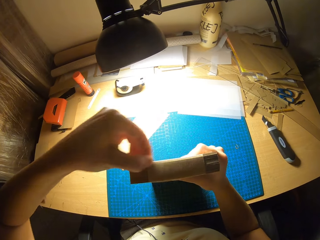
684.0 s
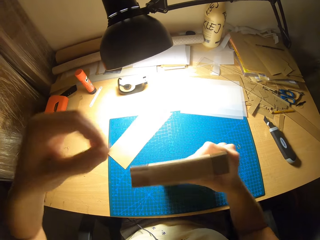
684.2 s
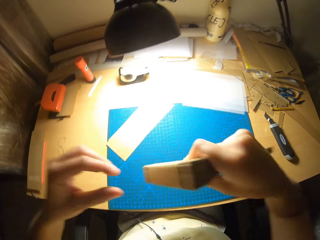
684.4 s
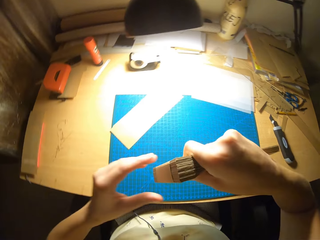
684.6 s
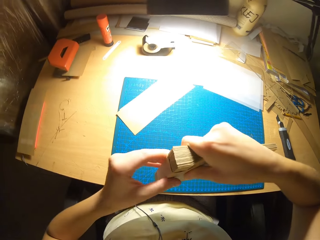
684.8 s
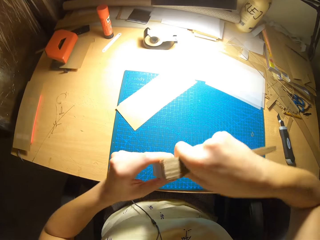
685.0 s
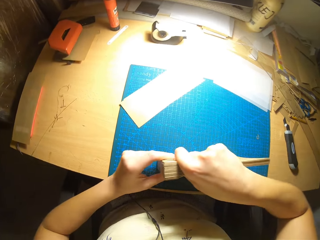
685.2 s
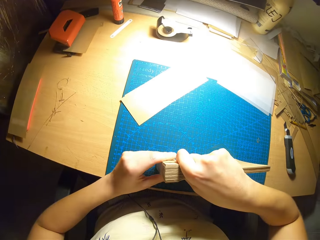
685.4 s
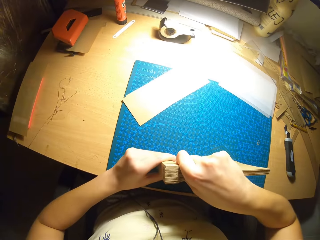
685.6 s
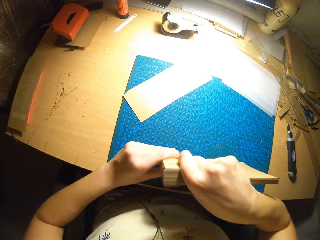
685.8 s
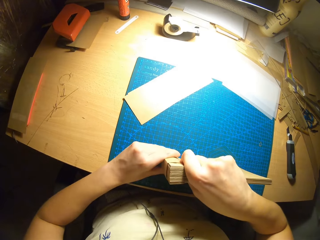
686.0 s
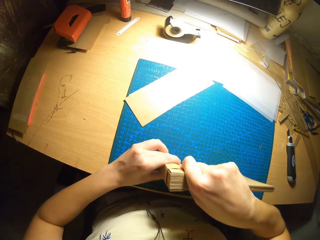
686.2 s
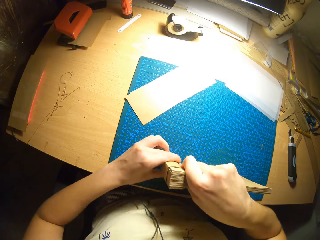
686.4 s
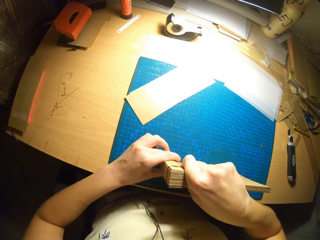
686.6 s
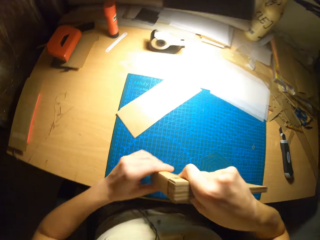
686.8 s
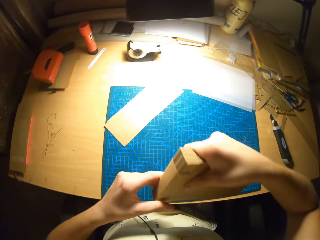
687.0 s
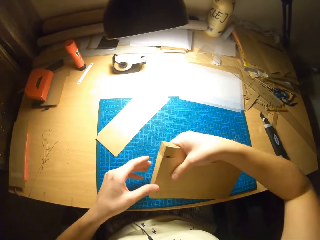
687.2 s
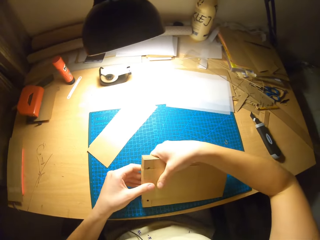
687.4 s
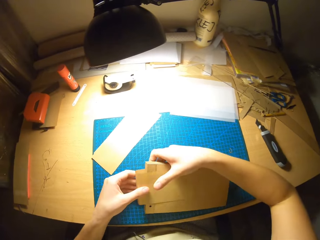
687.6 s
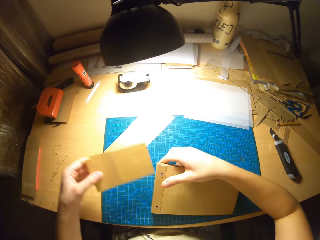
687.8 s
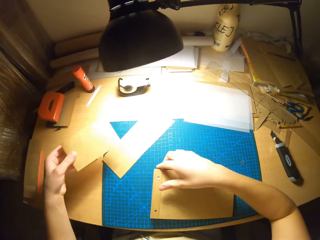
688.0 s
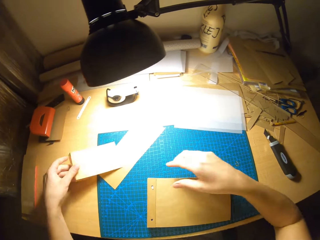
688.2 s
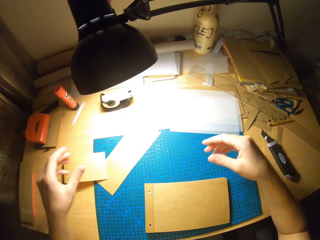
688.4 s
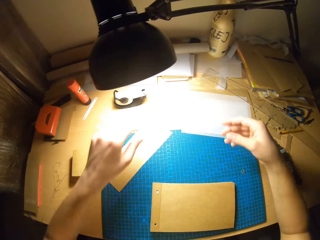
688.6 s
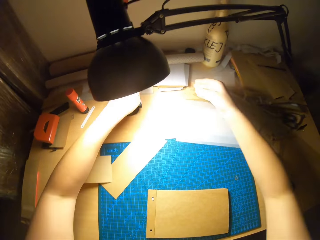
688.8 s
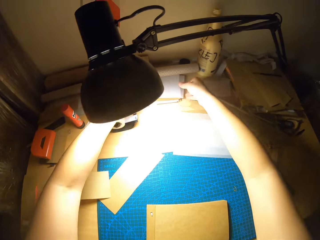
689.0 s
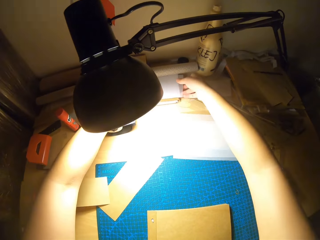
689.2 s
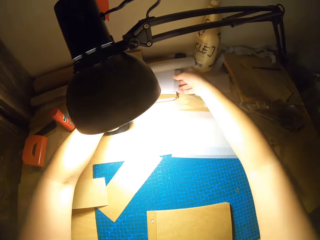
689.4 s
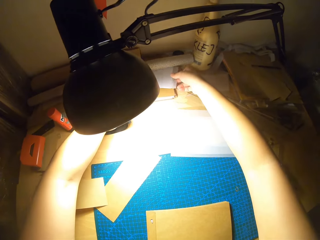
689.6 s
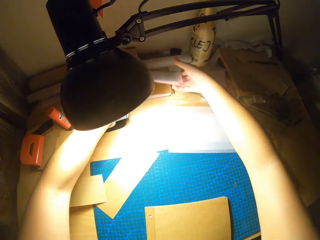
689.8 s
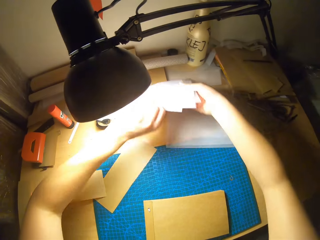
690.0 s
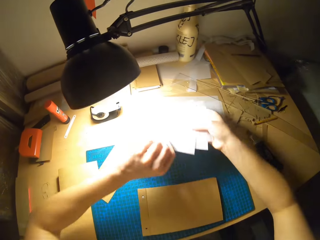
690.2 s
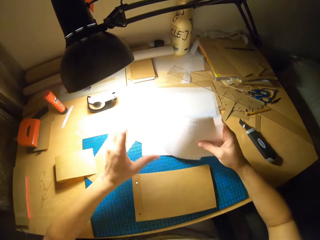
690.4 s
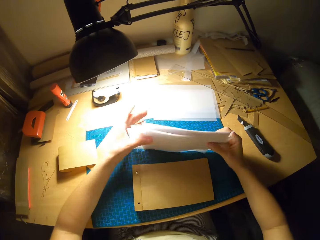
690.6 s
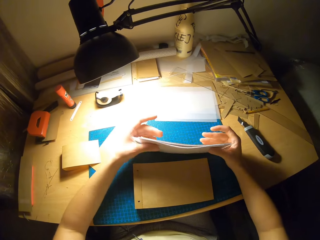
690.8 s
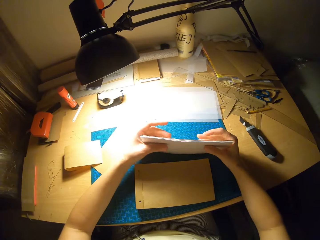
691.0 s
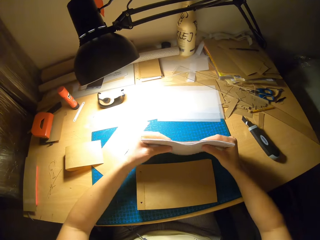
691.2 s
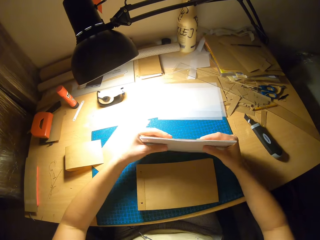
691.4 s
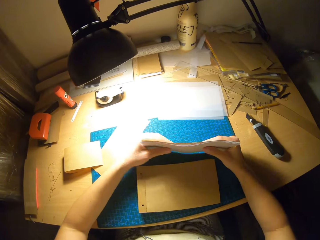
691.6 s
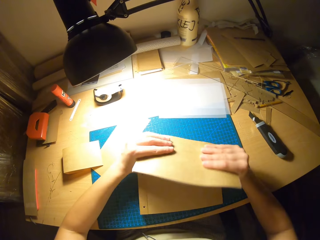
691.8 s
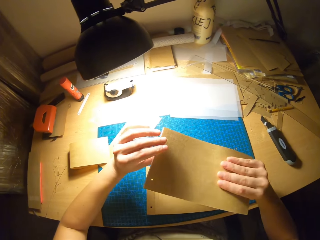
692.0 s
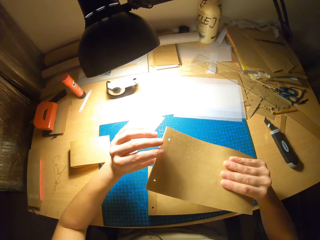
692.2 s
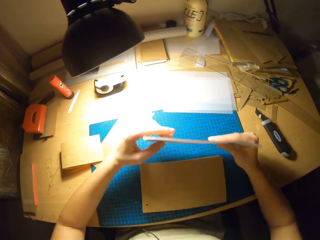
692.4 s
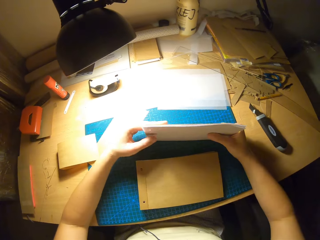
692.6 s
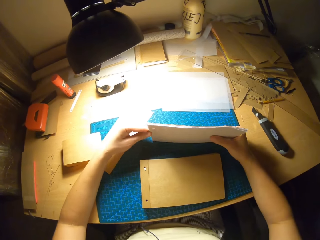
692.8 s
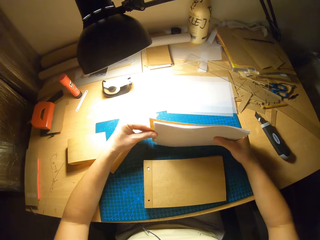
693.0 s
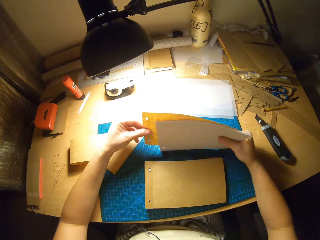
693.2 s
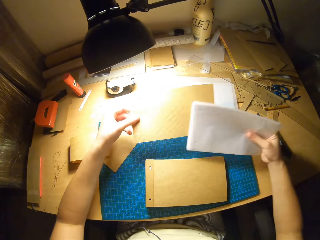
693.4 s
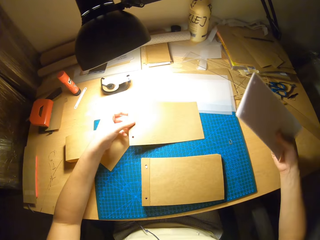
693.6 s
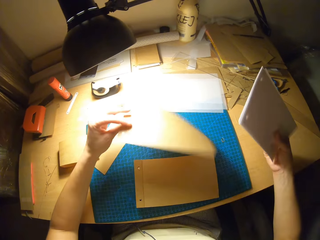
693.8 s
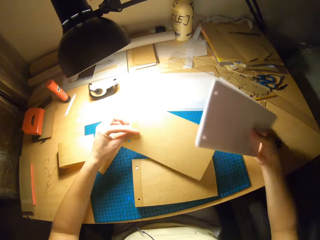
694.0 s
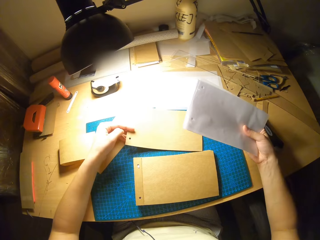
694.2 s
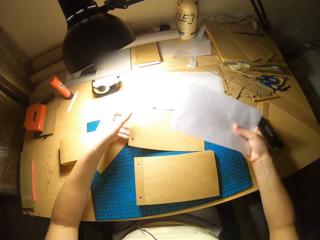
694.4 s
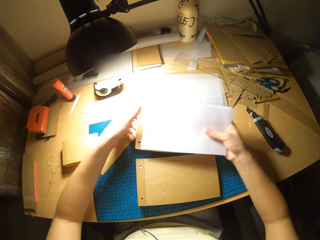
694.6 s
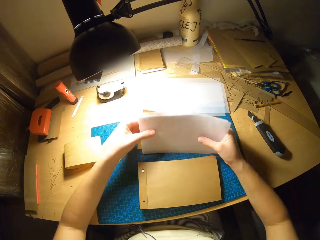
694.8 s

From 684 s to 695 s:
The camera wearer arranges the papers. He removes the binding paper. He searches through the papers. He carries some white paper. He arranges papers in his hands.

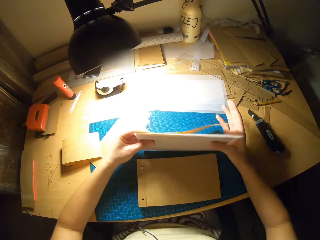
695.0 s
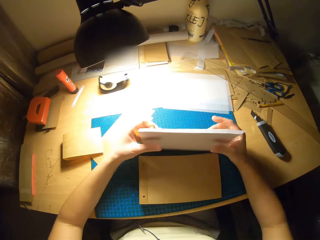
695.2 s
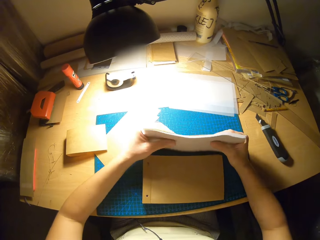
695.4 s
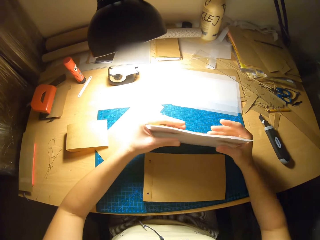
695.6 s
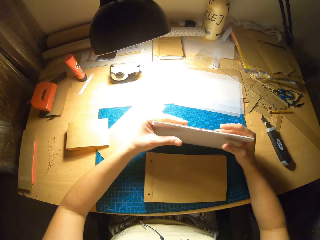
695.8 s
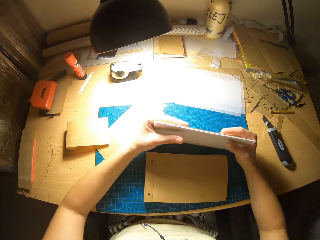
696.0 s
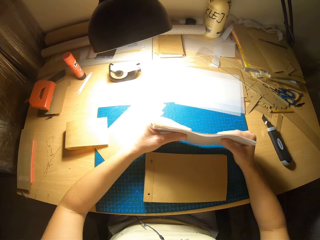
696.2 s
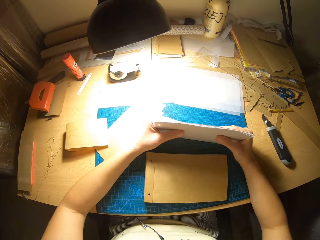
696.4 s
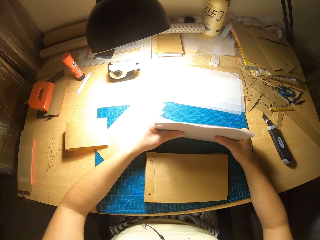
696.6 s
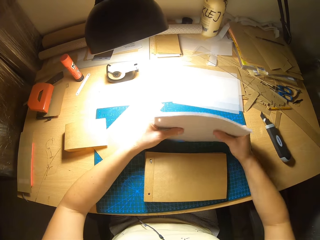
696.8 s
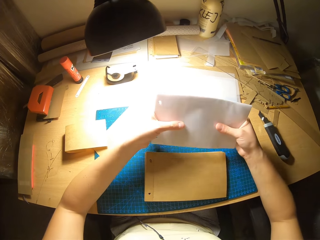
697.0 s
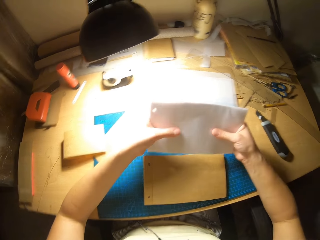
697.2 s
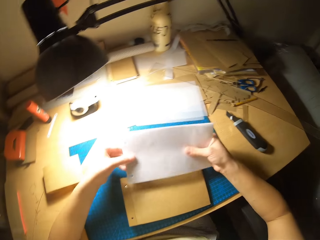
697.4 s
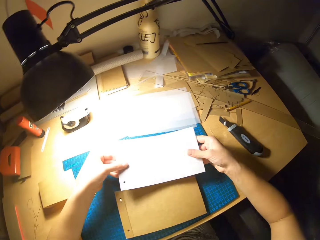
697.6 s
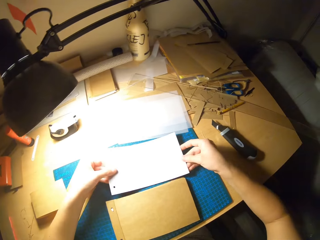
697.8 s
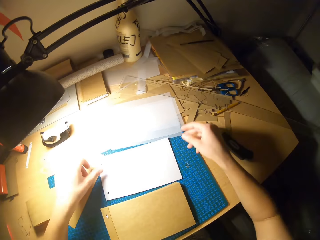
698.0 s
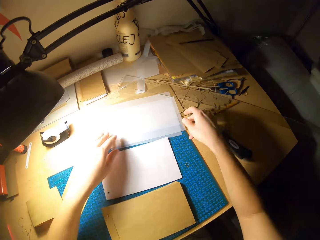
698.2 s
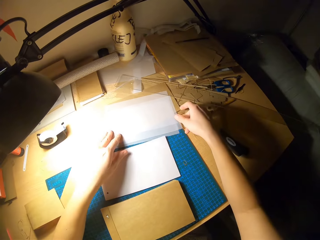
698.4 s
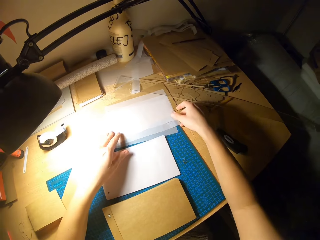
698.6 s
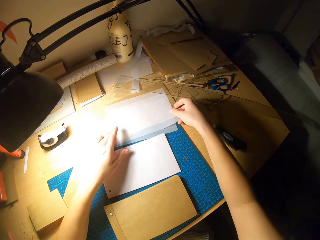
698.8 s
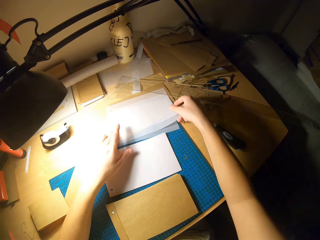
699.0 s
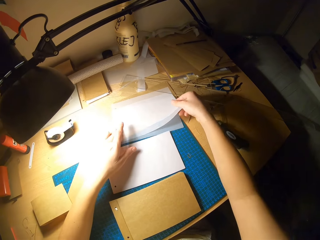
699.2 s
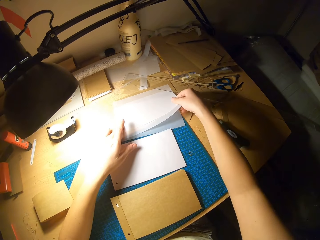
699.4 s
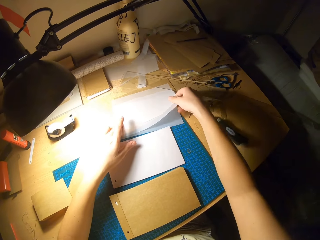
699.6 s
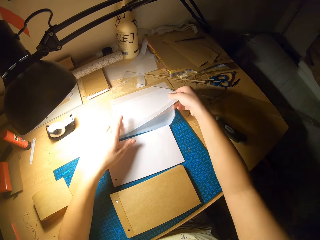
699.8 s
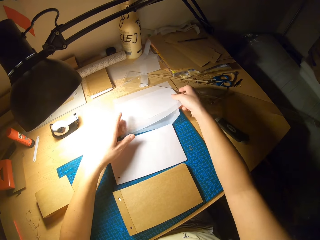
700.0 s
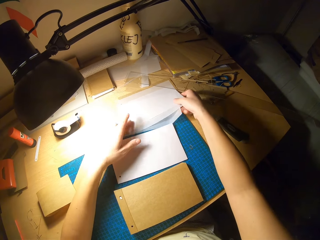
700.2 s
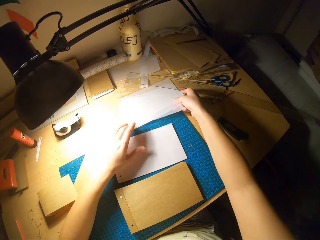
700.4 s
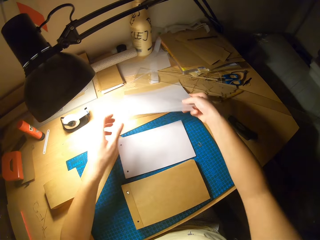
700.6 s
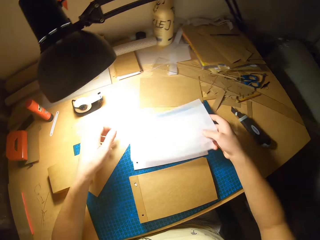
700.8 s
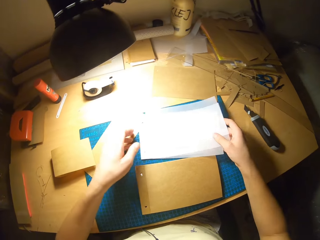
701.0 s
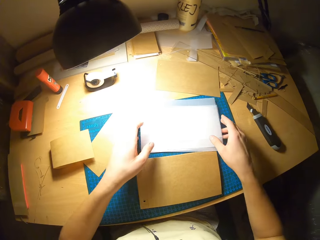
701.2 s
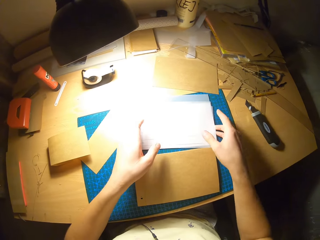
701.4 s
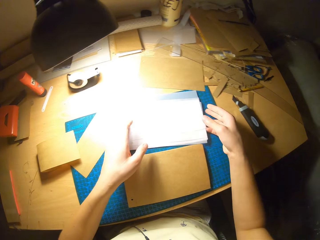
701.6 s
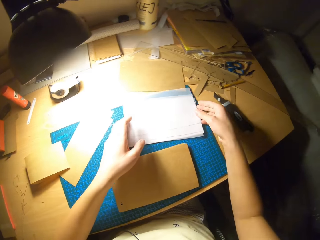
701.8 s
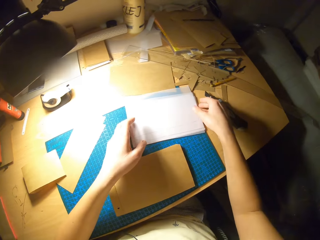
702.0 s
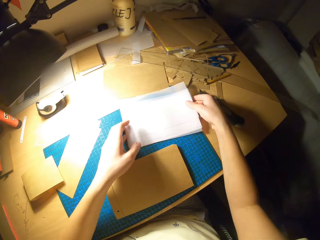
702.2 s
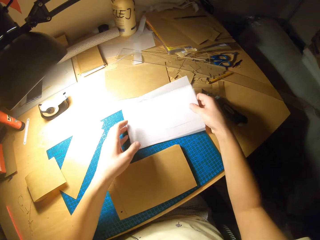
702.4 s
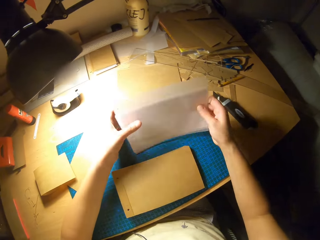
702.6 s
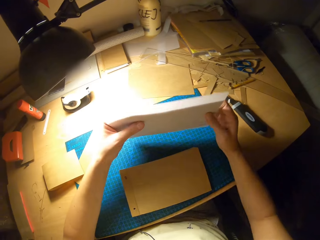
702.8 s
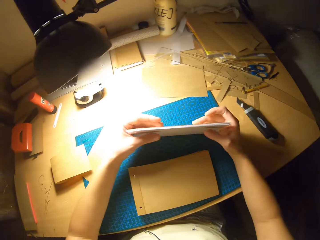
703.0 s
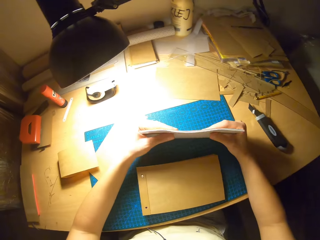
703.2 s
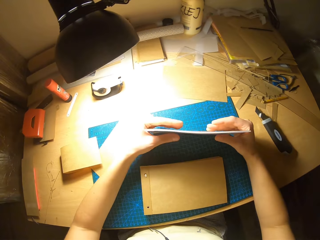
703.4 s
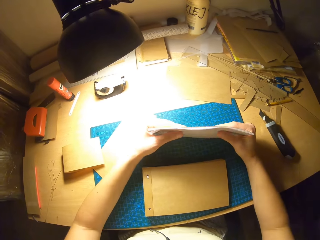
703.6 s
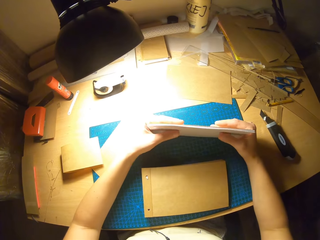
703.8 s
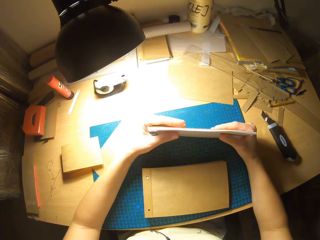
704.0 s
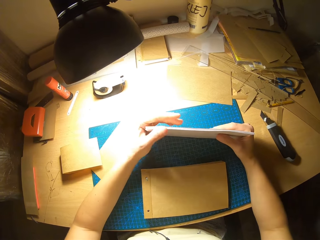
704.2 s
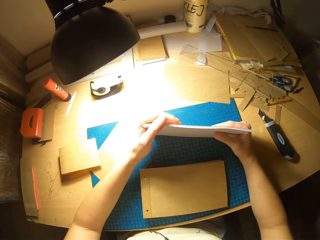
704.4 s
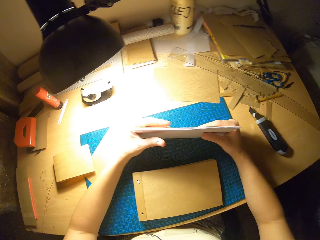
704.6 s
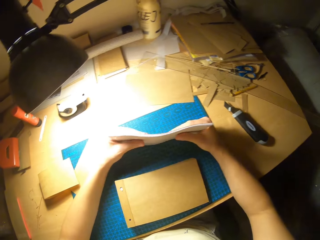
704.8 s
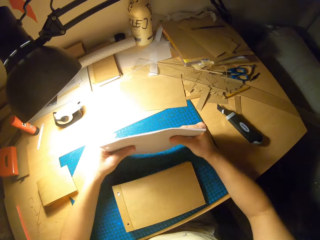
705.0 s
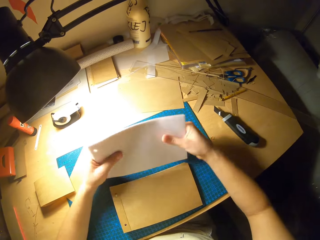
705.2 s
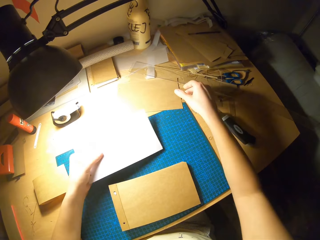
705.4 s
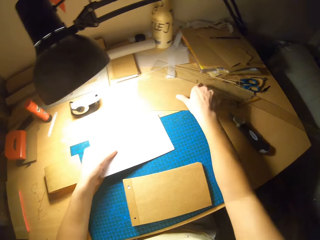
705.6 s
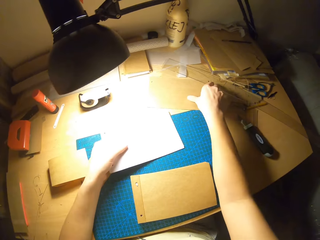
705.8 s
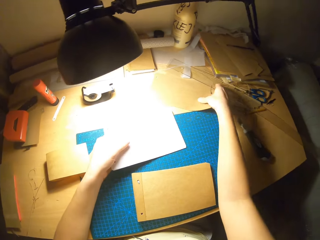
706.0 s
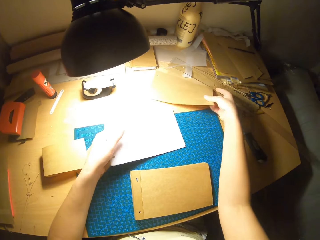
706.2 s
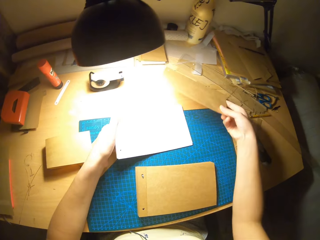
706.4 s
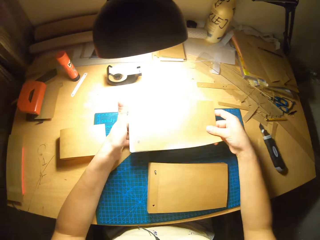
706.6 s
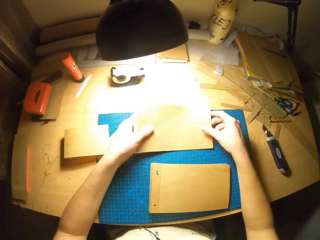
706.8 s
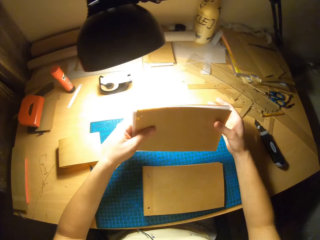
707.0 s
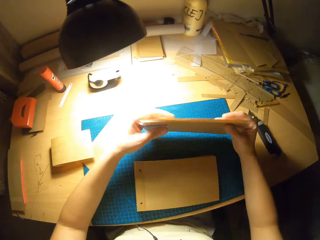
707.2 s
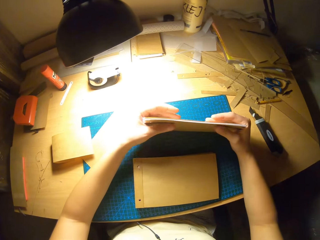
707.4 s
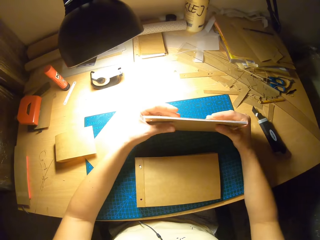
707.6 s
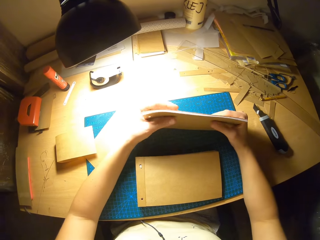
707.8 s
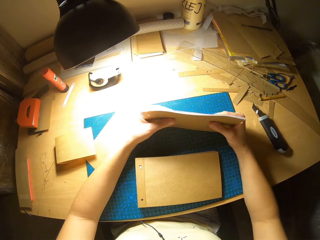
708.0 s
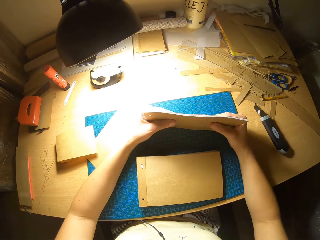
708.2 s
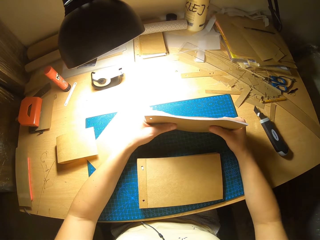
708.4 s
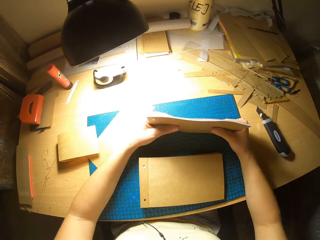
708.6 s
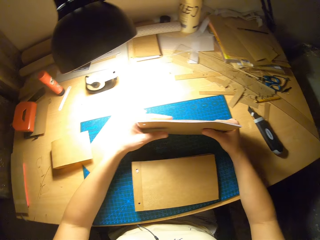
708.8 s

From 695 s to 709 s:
The camera wearer arranges the white papers. He picks up a PVC paper on the table. He arranges papers in his hands. He picks up the paper on the table. He arranges the paper in his hand.
